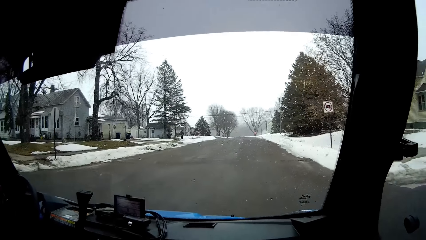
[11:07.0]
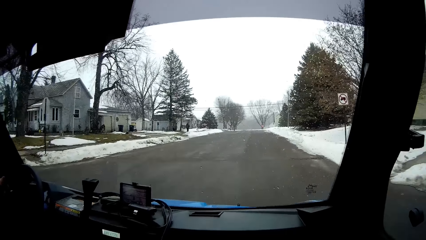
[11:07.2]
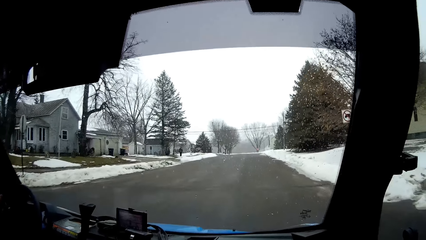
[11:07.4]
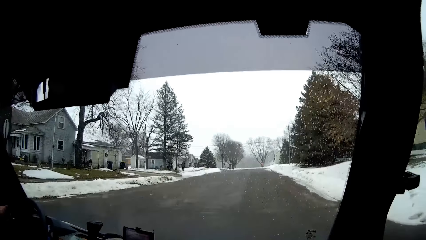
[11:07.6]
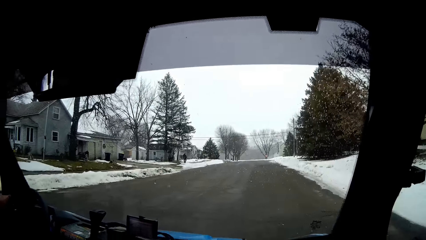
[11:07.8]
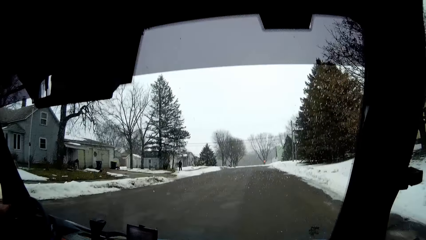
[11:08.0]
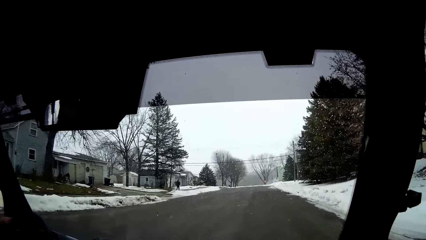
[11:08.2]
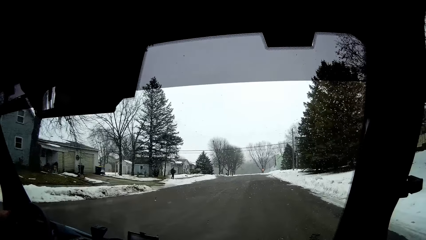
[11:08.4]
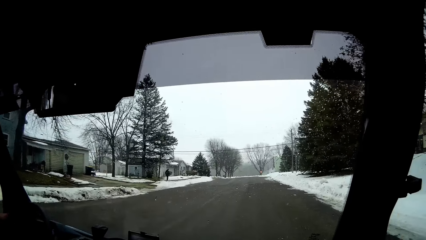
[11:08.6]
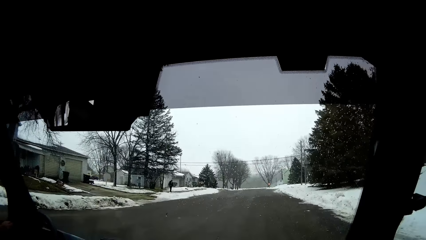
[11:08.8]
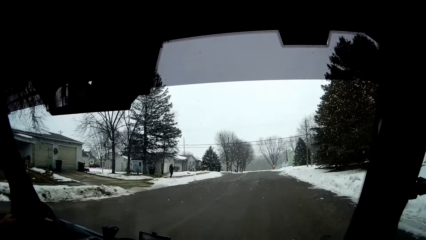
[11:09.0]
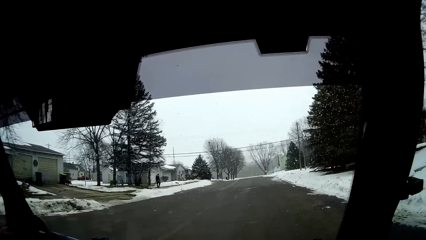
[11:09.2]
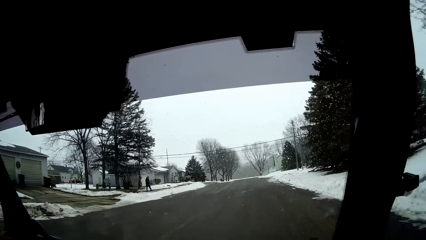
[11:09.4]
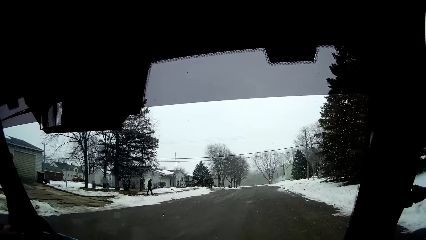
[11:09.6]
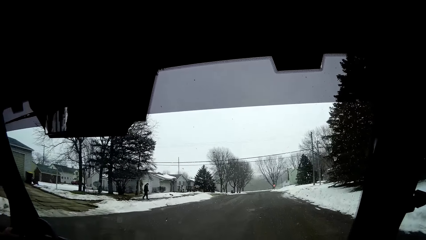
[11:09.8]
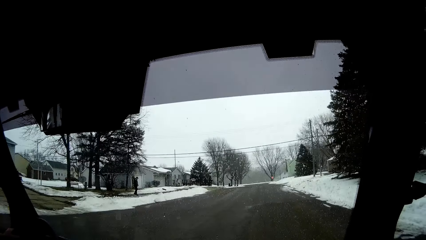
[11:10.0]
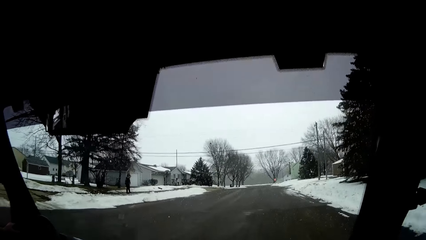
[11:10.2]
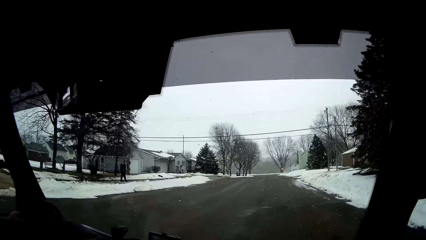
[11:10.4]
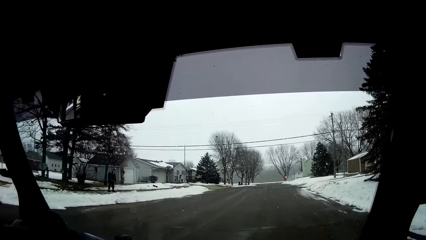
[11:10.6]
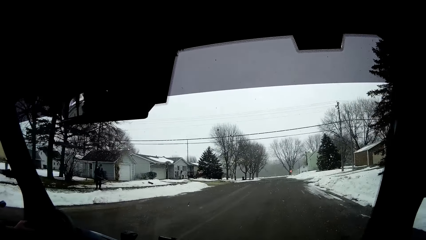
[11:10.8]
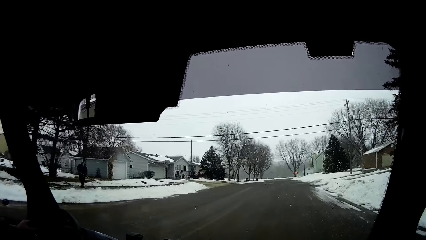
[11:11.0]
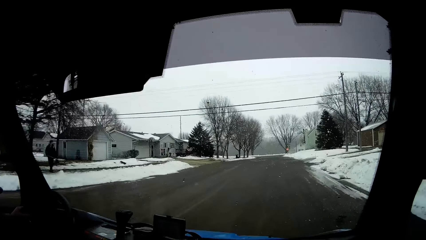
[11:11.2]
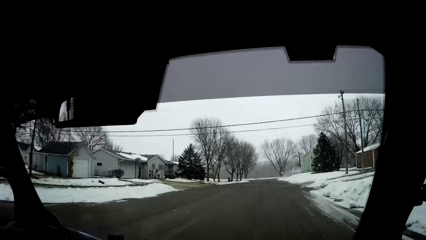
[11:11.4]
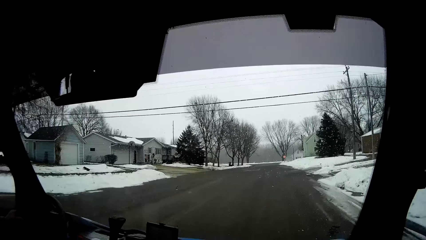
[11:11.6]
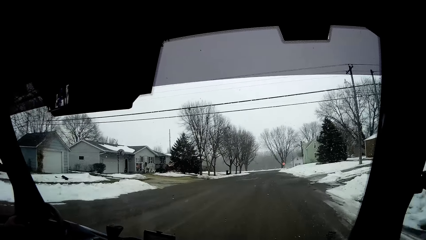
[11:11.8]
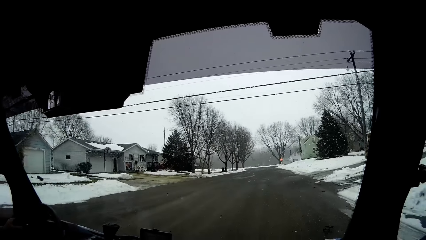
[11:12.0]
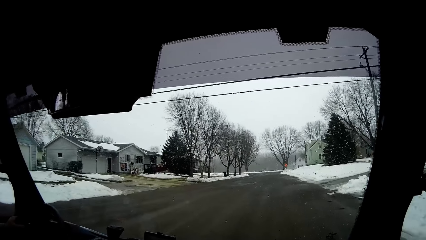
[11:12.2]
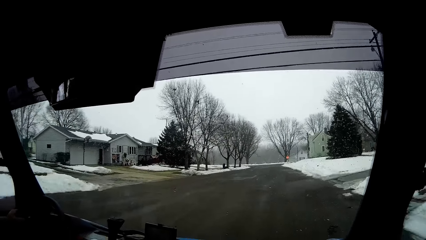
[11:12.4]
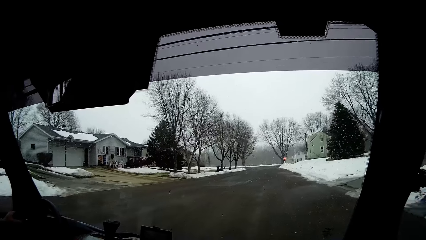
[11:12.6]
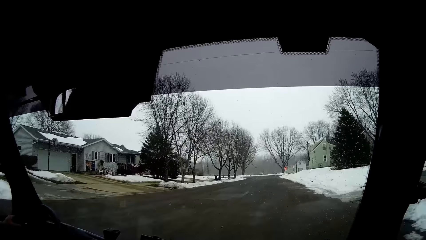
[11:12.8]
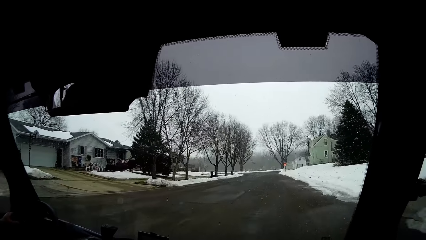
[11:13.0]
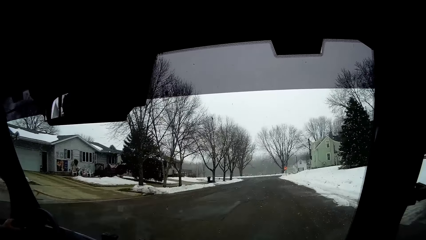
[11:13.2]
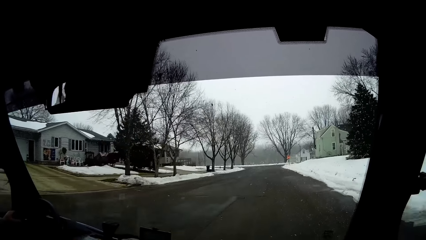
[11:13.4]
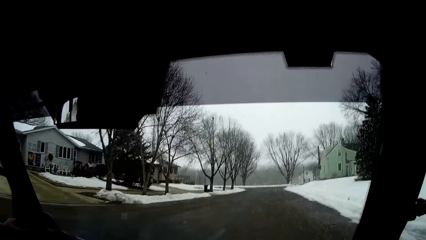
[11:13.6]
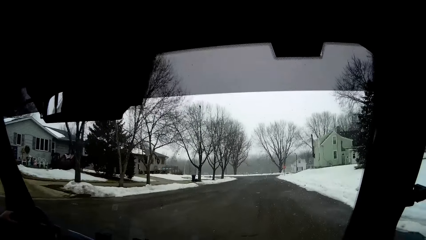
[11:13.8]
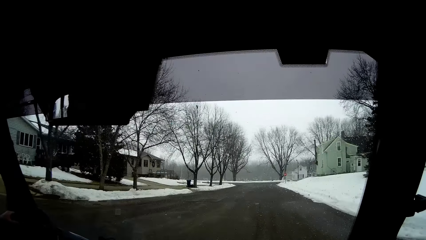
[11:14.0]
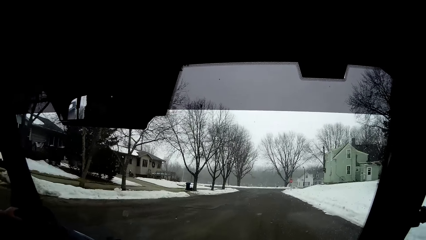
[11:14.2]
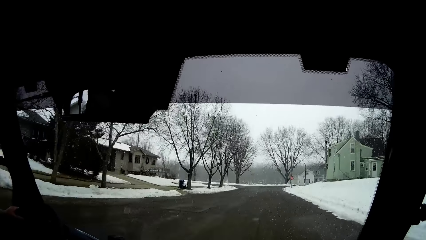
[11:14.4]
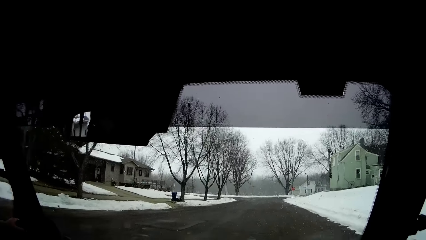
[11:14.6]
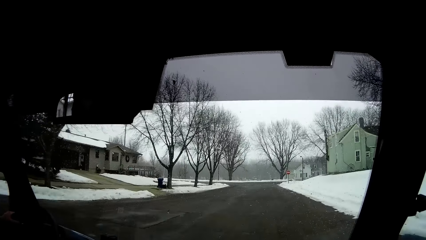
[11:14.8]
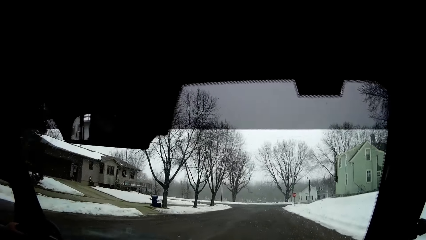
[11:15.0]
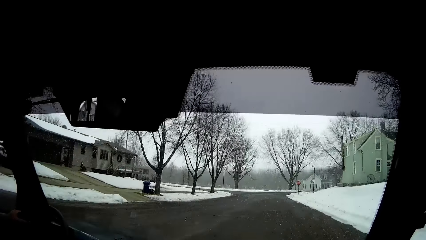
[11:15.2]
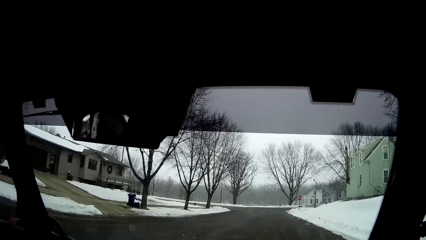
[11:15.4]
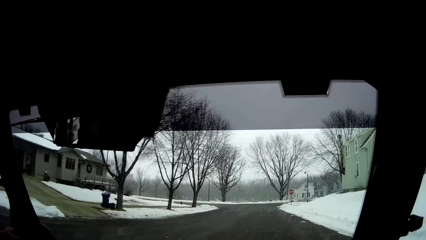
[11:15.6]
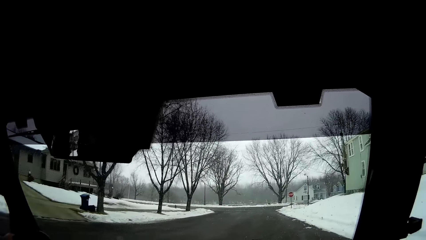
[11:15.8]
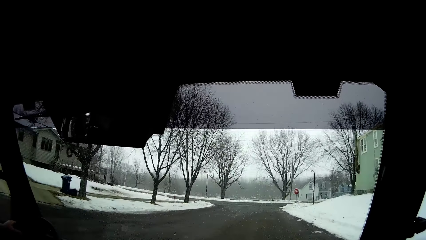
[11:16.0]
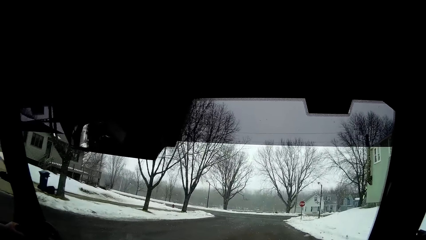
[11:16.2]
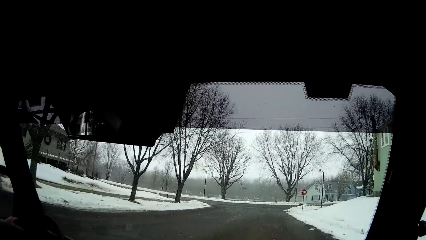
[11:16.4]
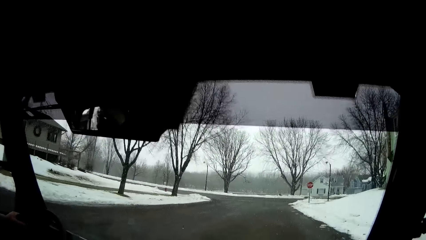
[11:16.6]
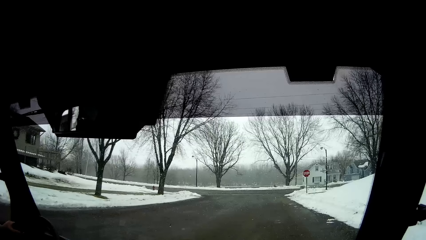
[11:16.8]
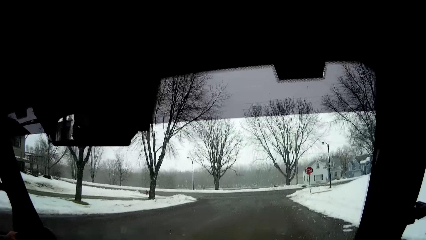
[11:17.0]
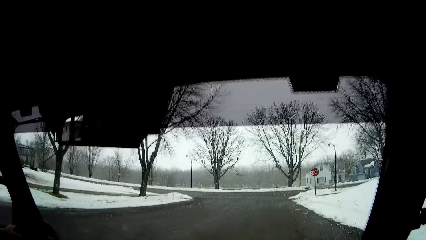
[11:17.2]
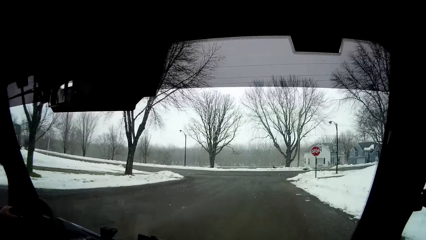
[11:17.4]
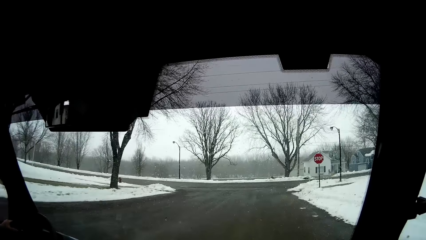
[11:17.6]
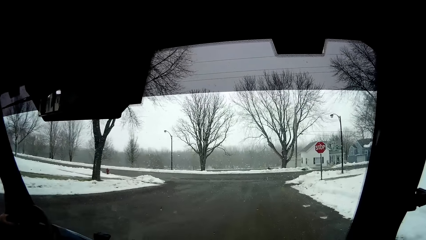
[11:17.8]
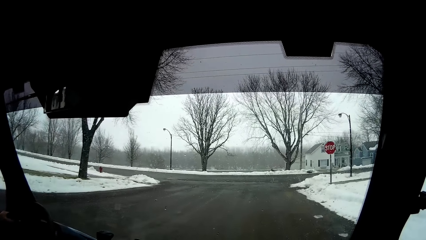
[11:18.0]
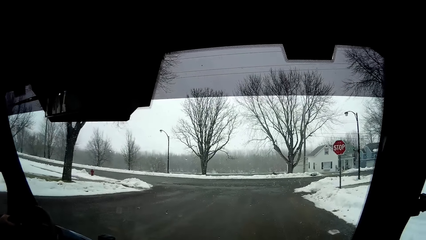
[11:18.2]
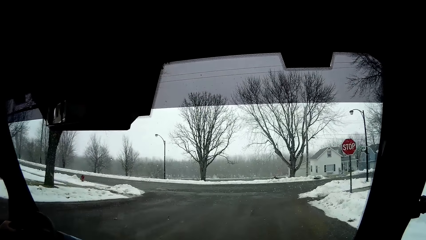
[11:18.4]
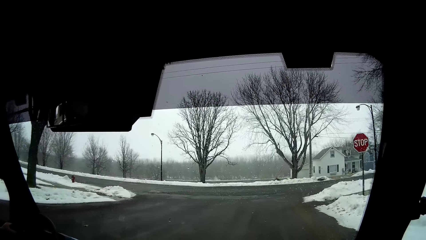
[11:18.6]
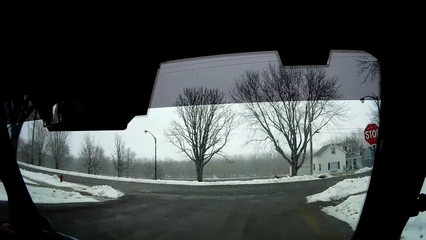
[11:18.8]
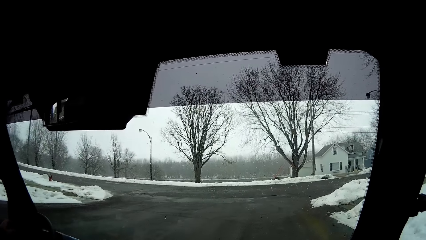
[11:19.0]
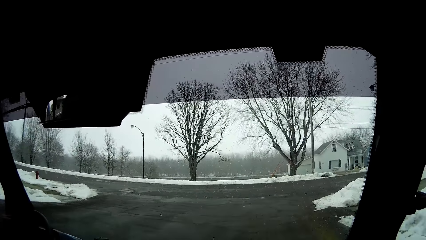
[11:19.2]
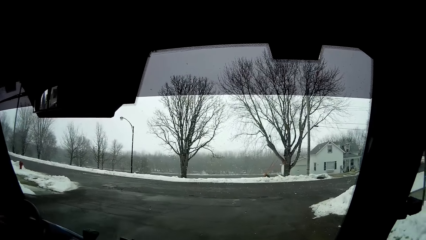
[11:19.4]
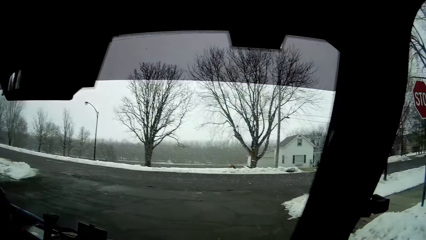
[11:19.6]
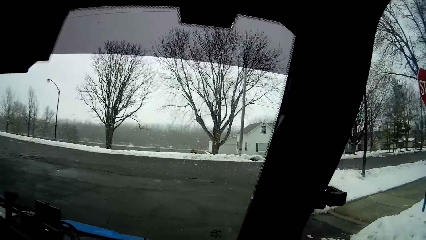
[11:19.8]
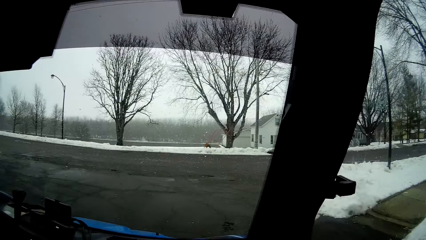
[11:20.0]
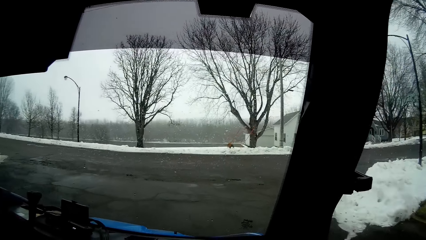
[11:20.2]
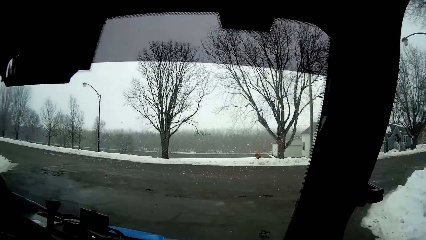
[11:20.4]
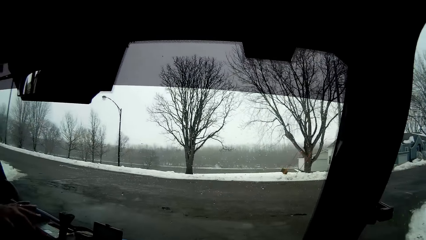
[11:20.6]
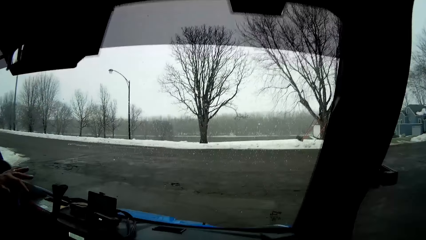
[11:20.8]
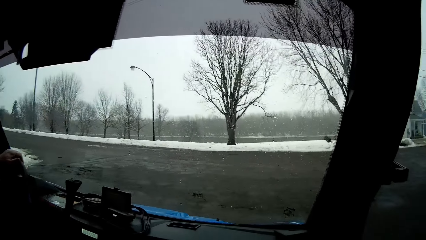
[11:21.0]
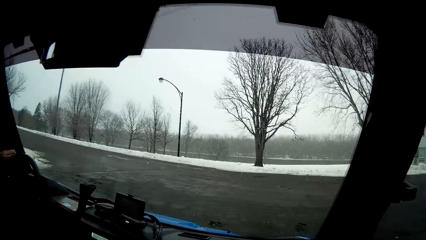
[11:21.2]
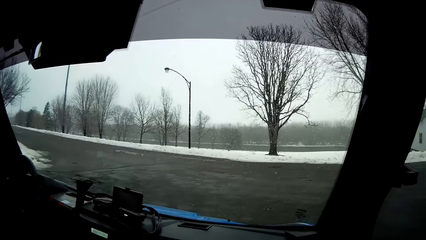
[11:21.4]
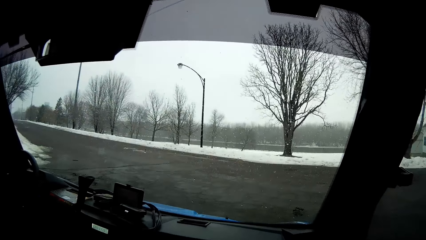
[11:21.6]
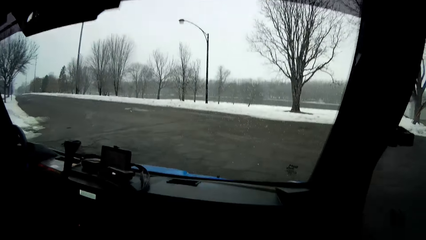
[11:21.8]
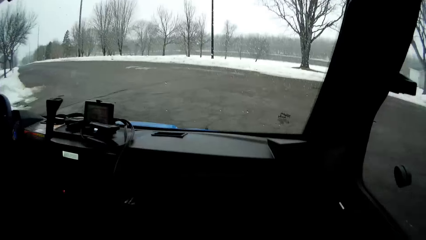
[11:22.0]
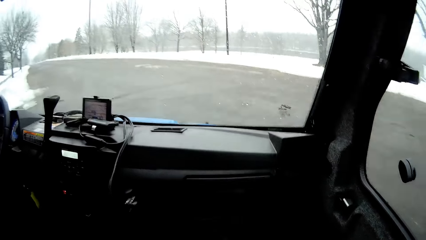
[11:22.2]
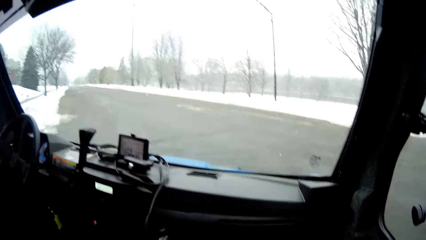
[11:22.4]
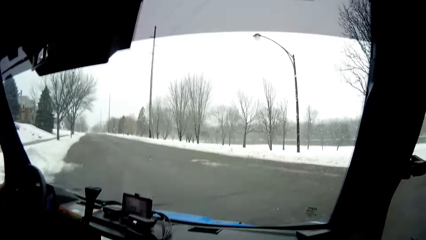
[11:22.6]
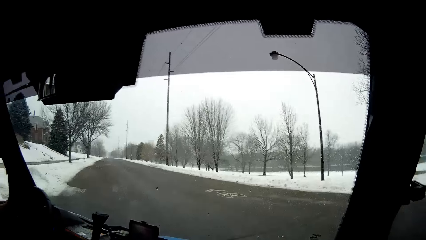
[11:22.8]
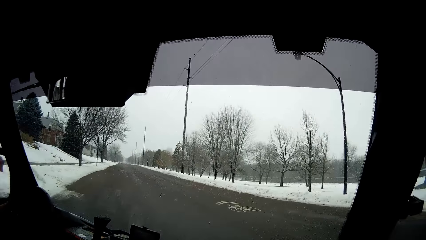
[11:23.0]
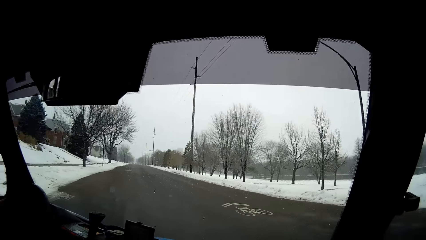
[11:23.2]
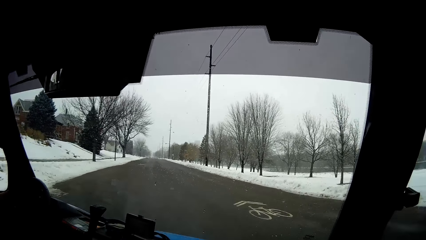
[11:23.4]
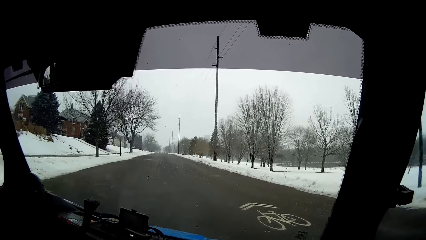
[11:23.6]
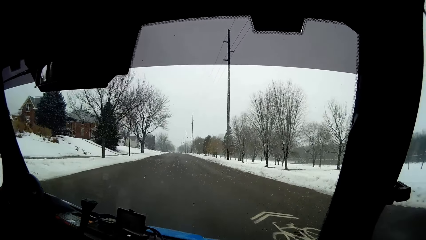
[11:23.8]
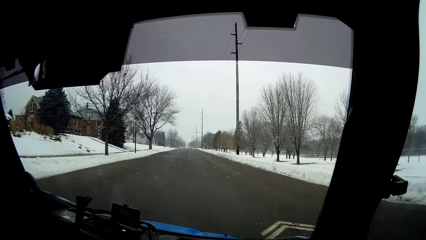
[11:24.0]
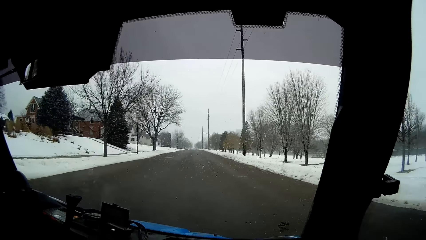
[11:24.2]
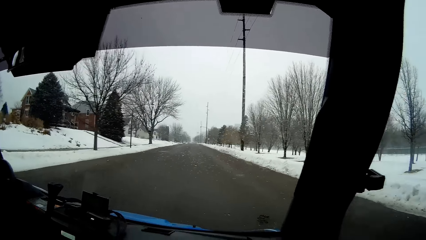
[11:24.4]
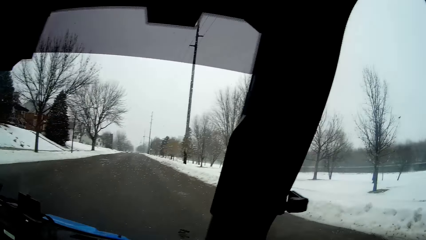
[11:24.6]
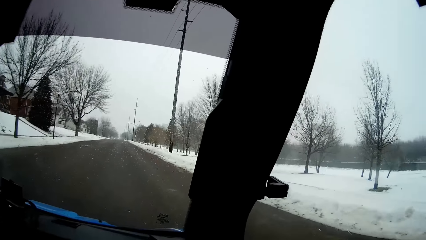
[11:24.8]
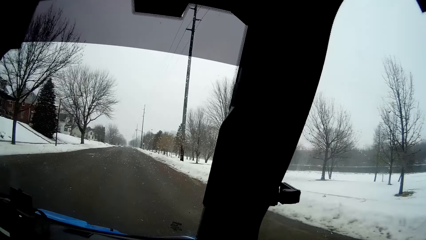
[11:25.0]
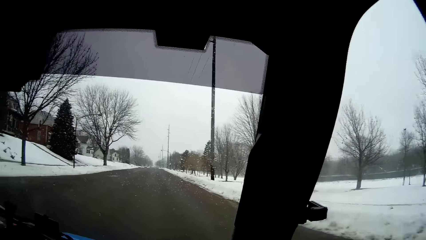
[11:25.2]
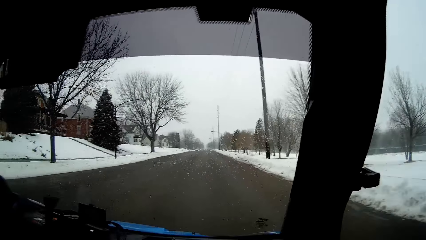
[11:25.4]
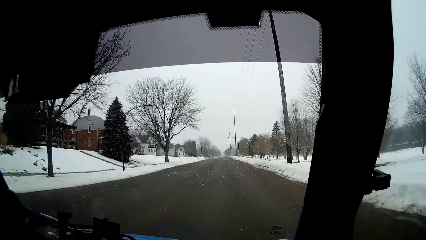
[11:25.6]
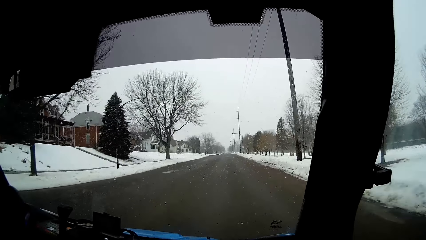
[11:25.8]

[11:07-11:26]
The man turns the snow pickup truck to the left.
